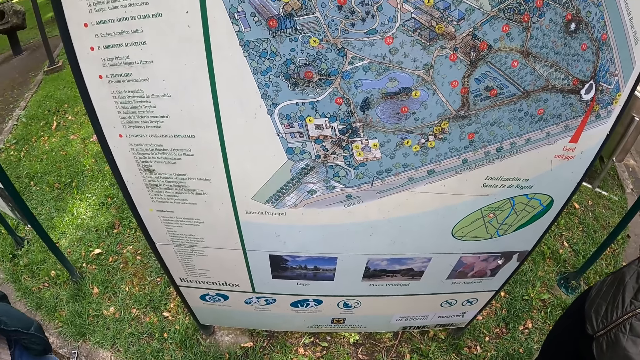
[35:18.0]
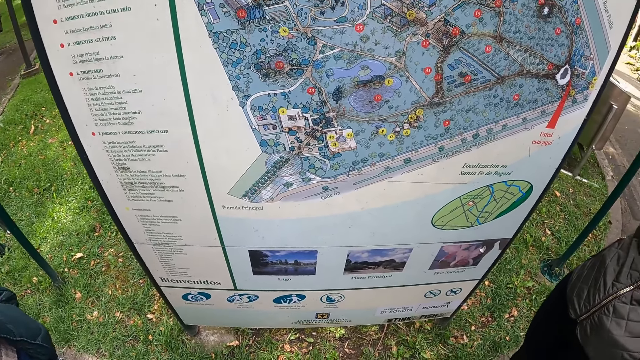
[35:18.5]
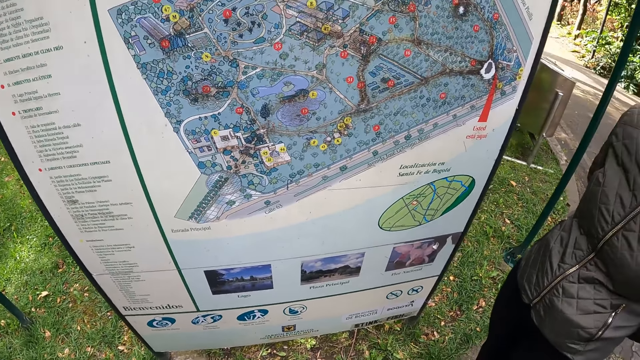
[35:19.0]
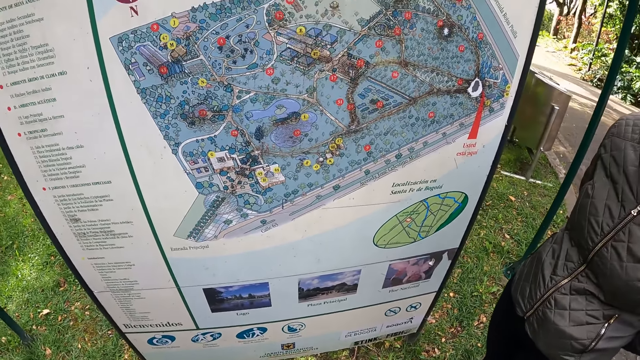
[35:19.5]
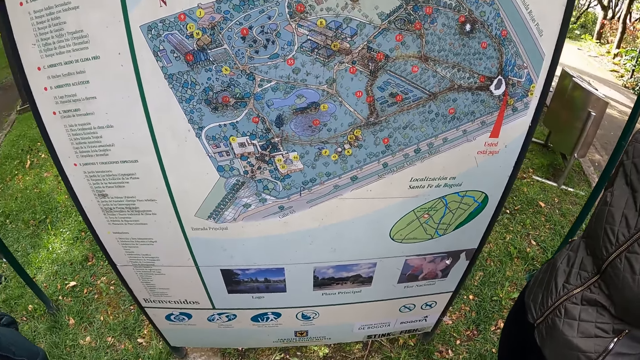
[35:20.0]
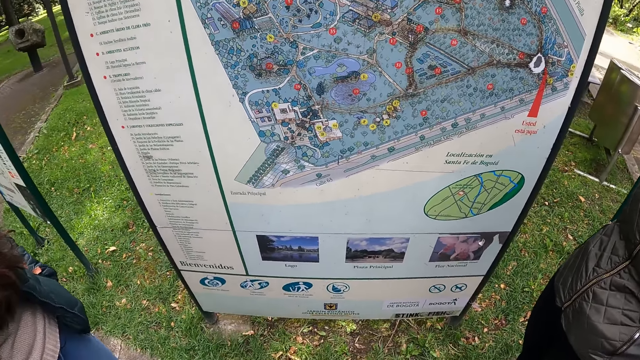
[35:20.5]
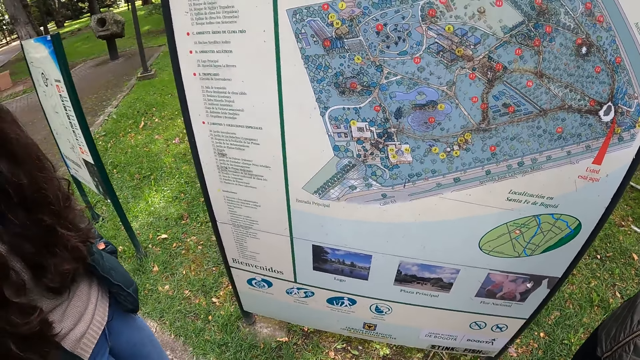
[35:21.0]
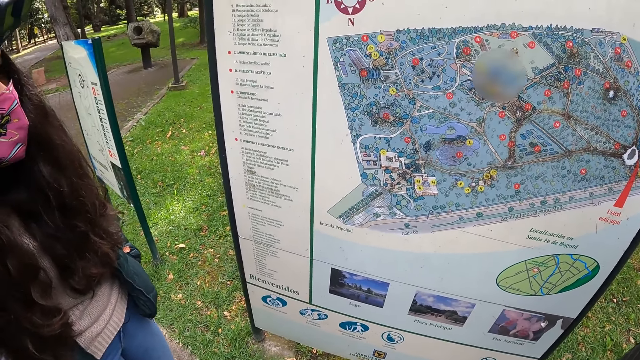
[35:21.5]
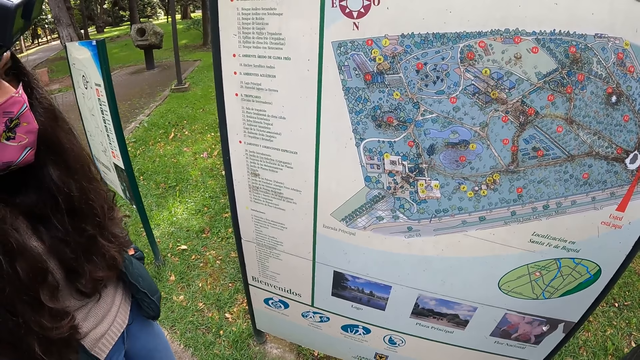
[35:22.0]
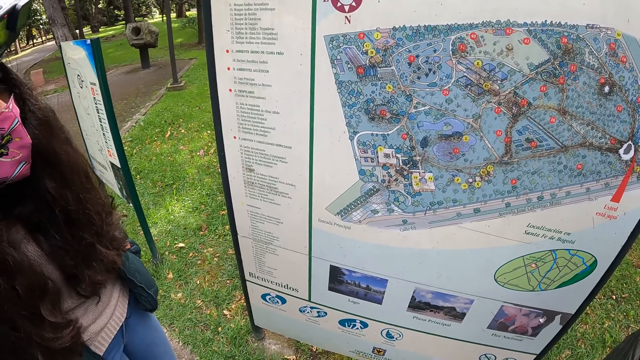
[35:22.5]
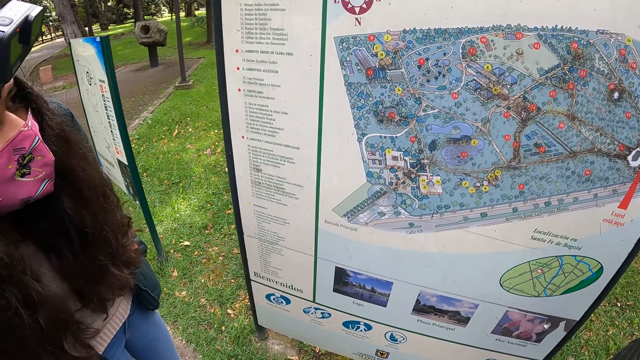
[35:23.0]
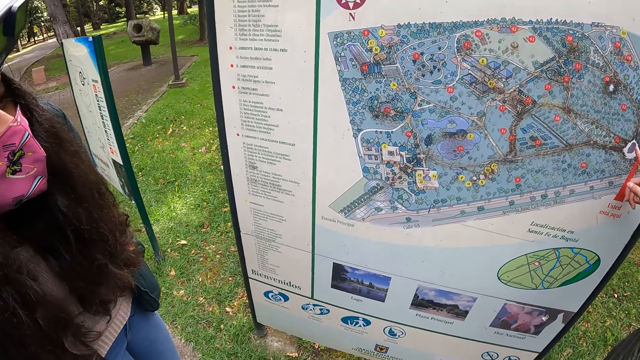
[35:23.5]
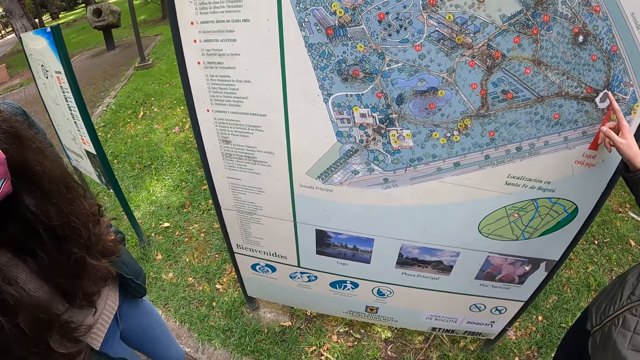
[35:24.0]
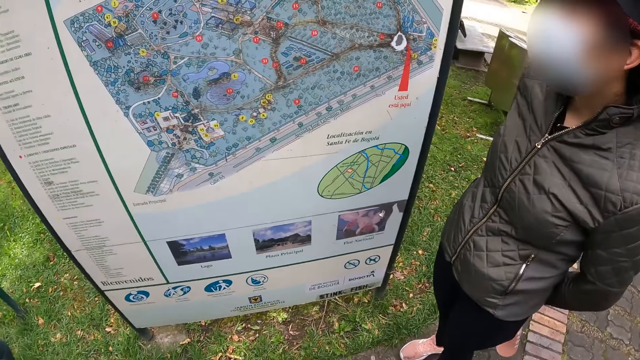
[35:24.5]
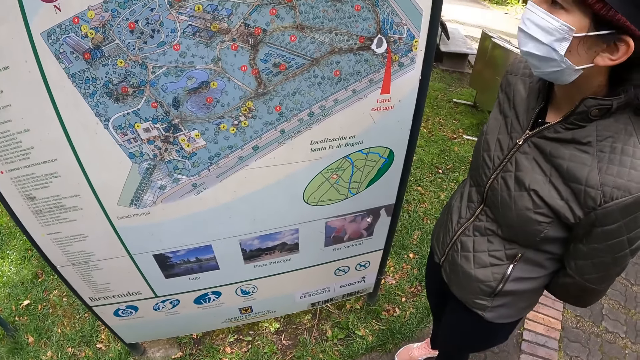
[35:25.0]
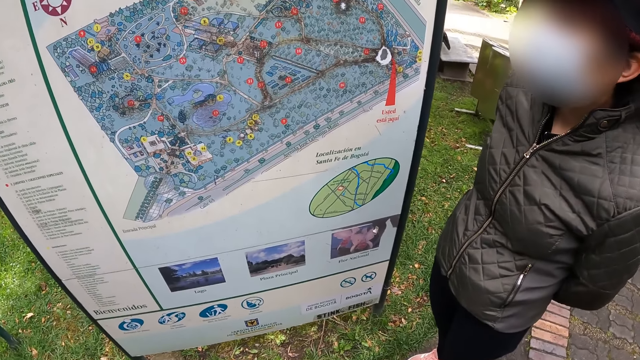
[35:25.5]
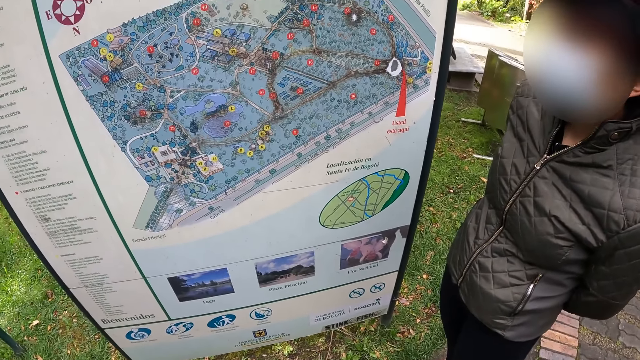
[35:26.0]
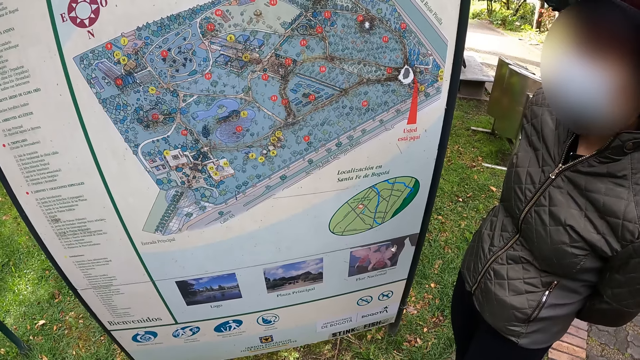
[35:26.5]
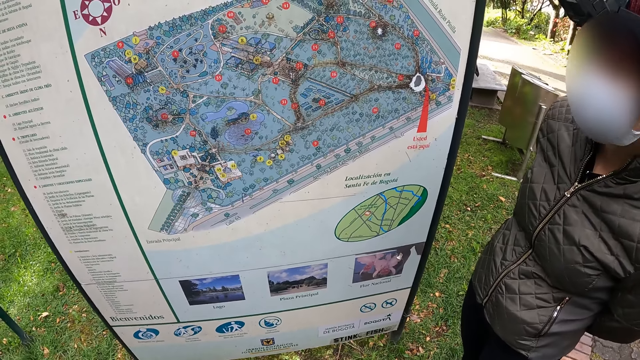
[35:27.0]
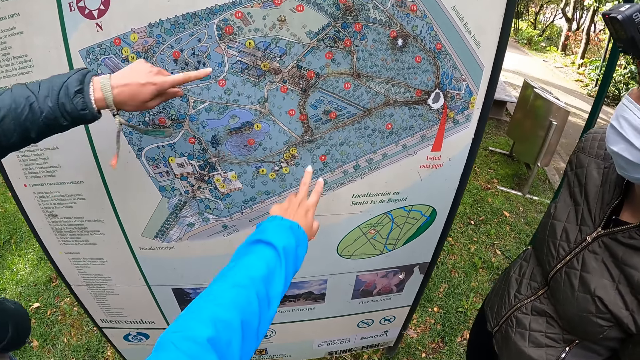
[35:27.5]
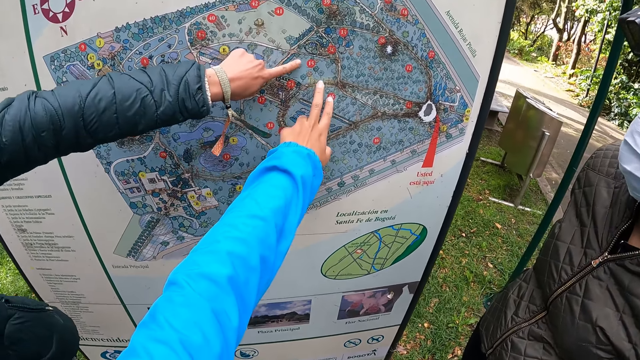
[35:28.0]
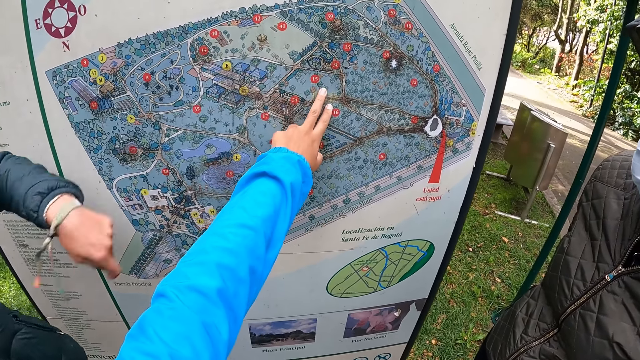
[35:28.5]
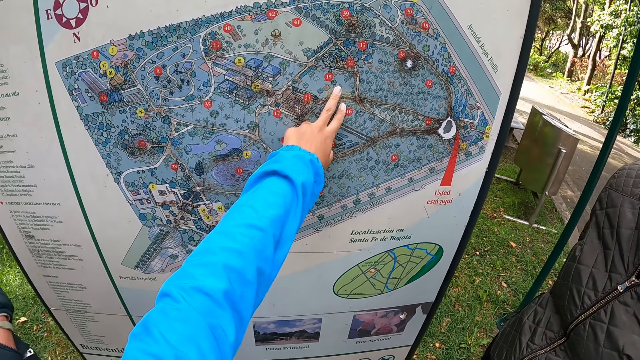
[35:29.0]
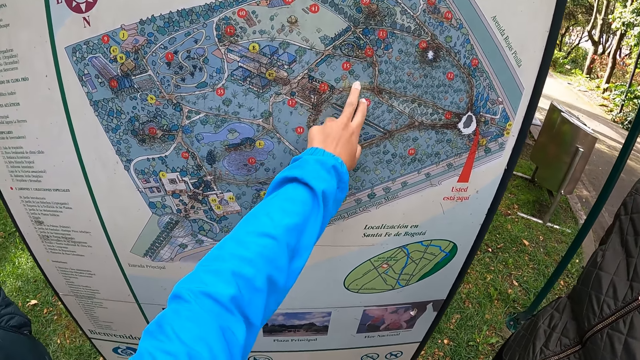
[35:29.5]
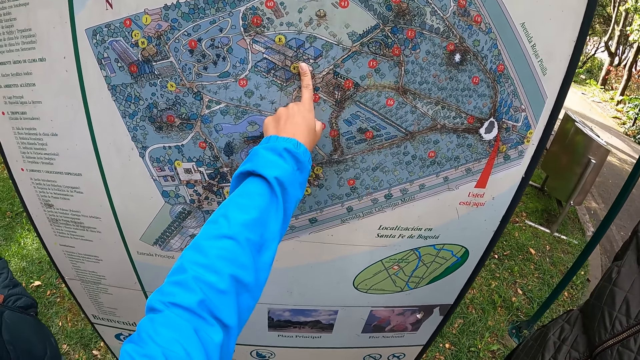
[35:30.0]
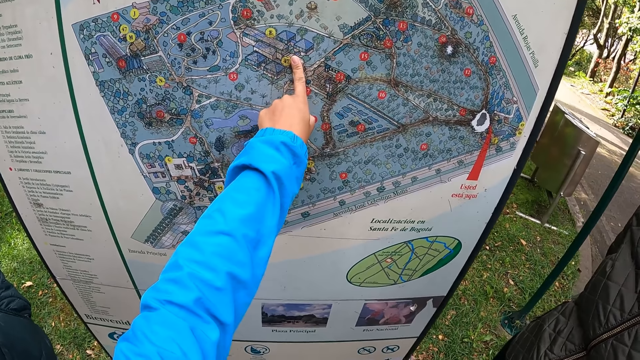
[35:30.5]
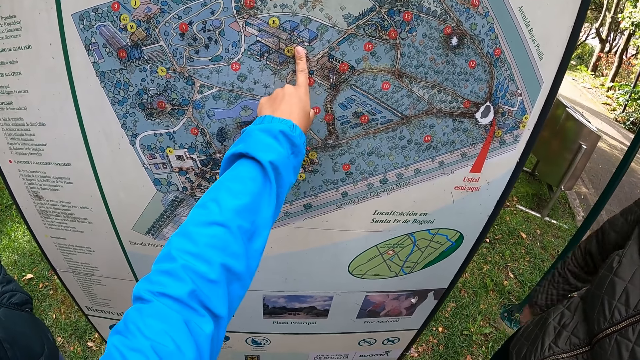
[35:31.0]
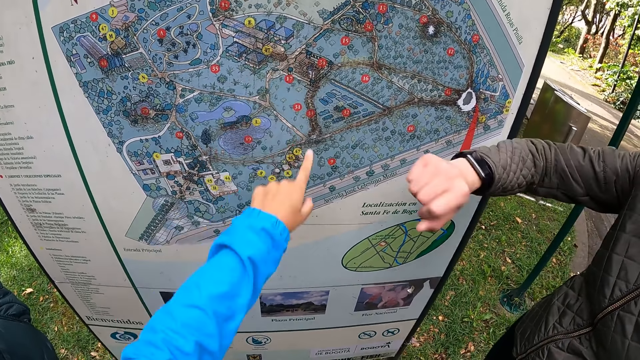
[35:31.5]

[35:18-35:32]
The camera wearer interacts with a woman and another woman. A lady stares at the advertisement board. The camera wearer touches the guide board with her left hand. The other woman touches the guide board with her left hand.

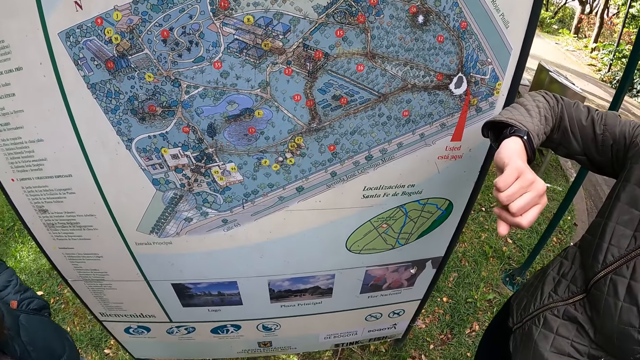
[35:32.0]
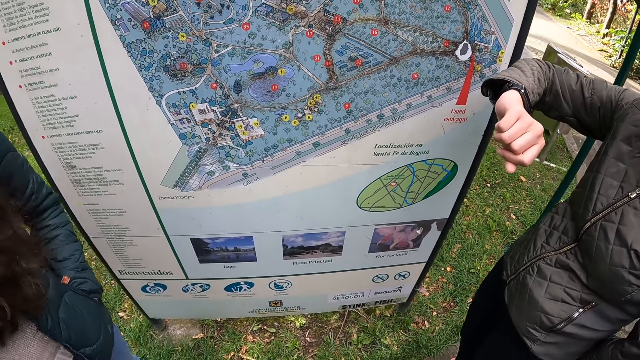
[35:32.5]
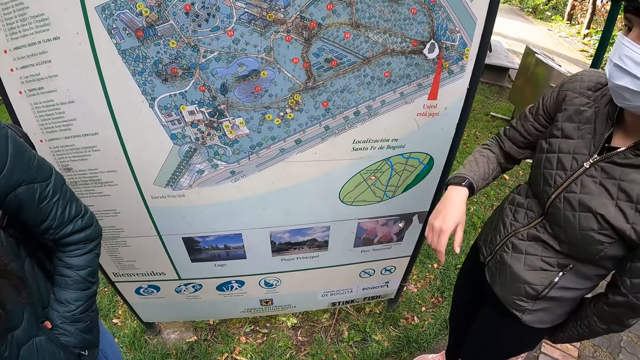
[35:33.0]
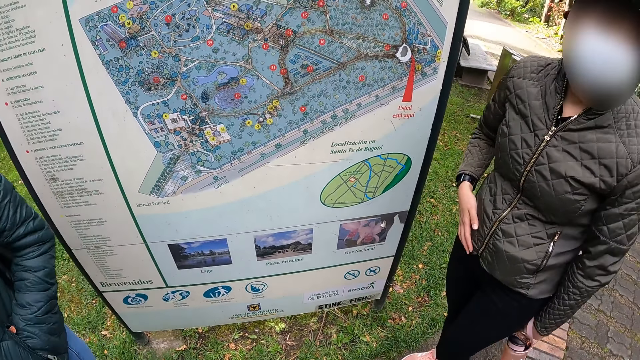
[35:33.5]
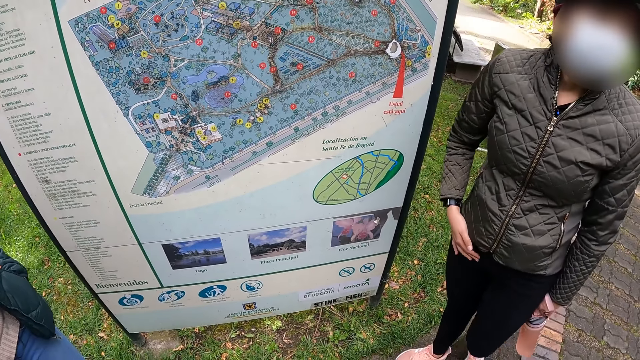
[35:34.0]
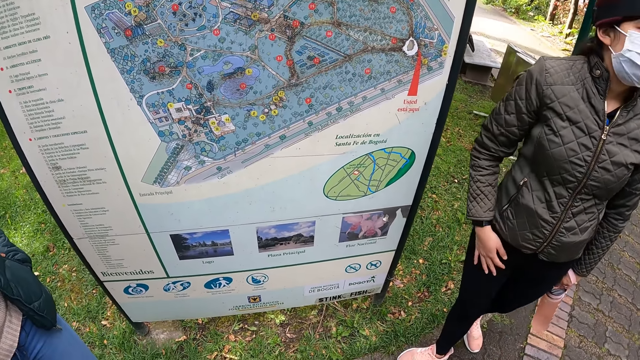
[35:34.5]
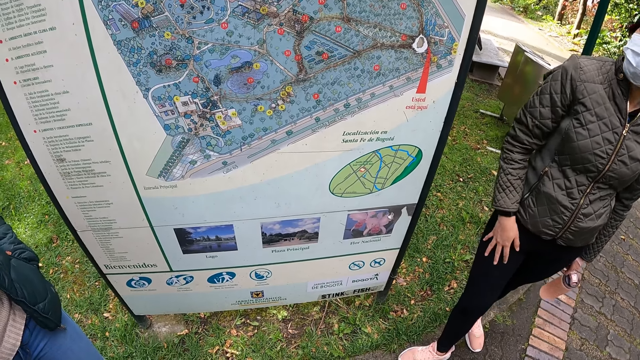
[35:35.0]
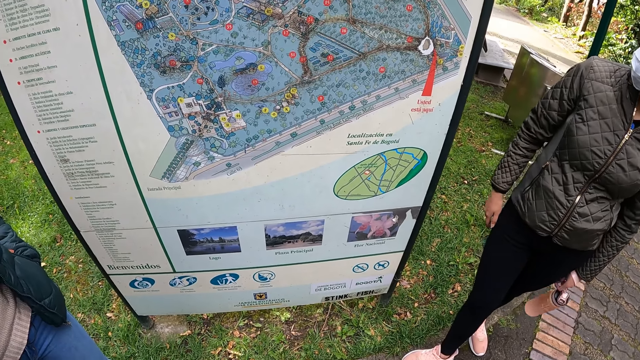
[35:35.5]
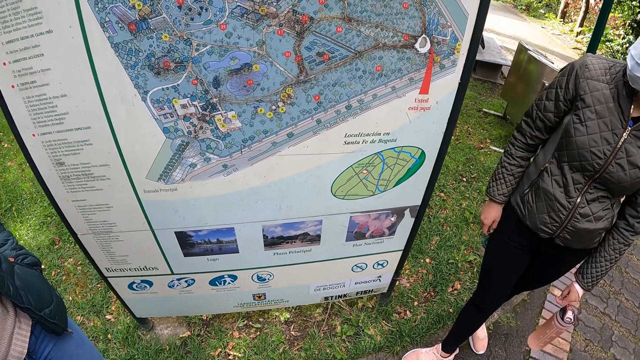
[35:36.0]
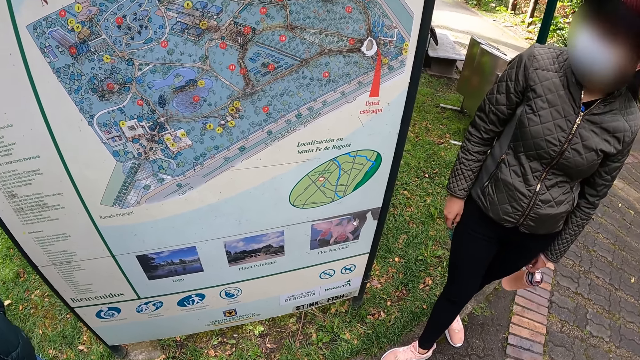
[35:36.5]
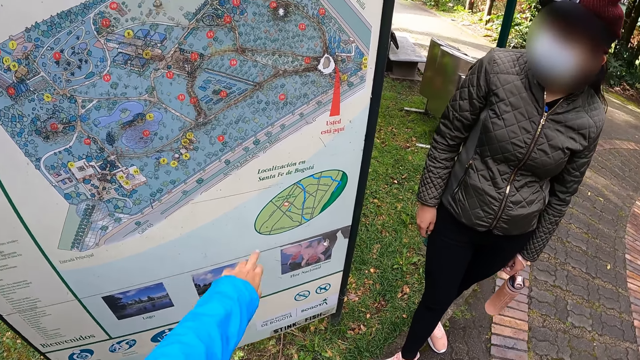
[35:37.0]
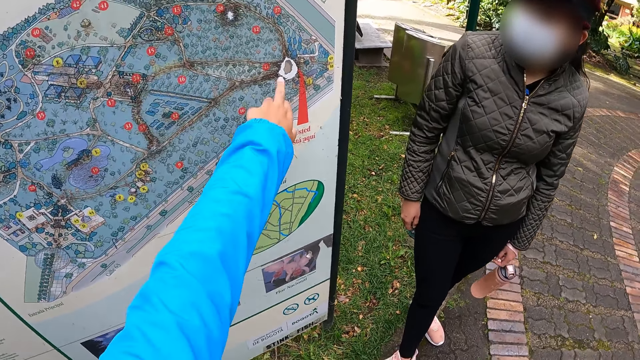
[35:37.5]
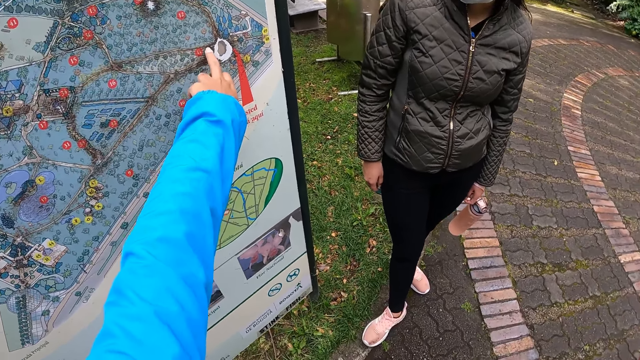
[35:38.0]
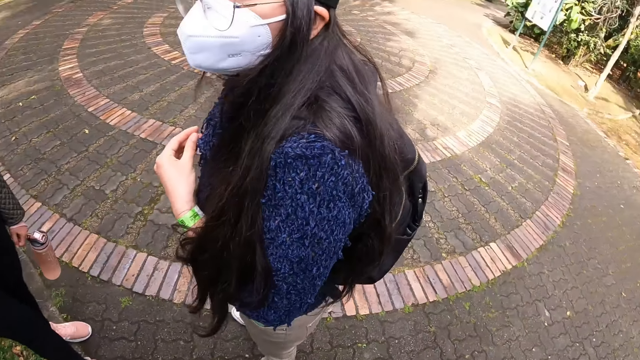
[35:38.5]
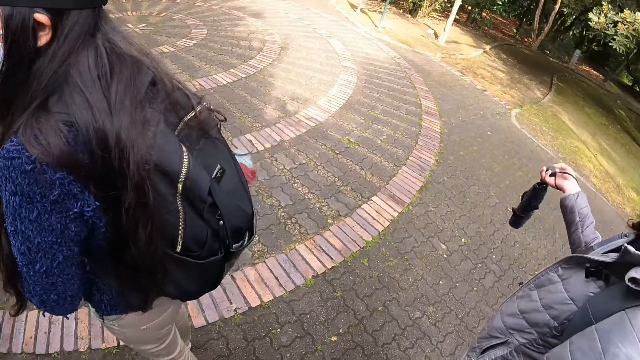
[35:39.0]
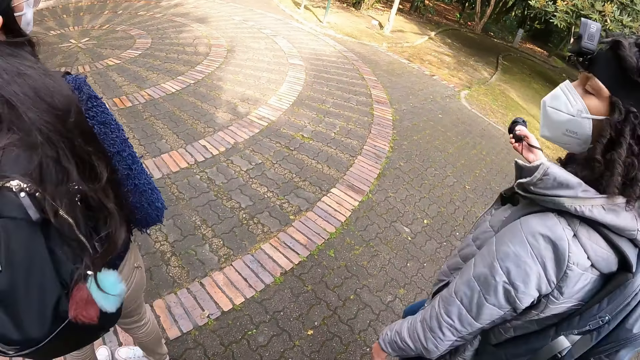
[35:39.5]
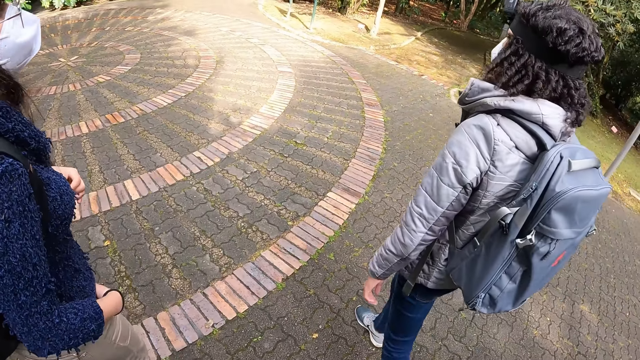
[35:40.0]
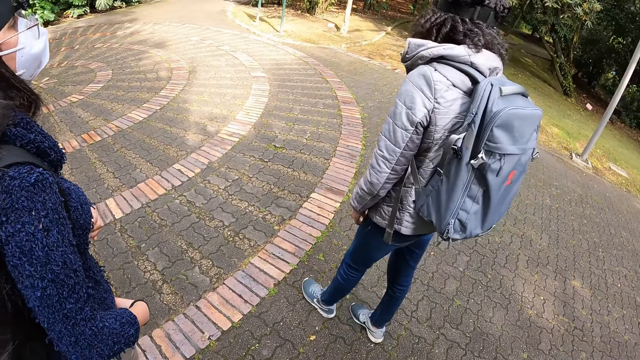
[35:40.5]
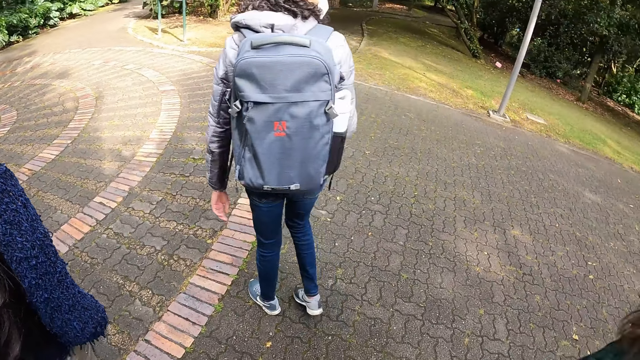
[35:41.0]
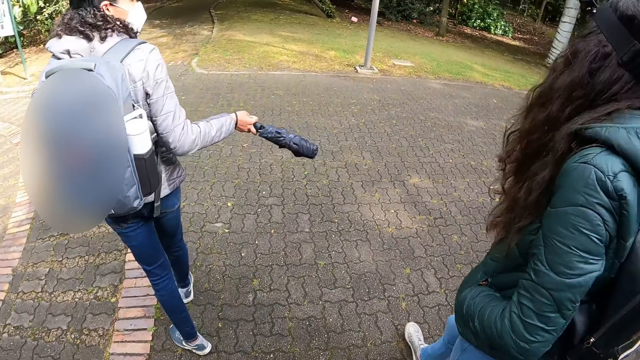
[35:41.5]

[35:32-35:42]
The camera wearer interacts with a woman and another woman. She touches the guide board with her left hand. A lady holds an umbrella with her right hand.
